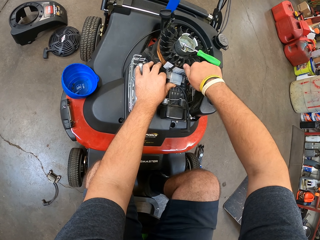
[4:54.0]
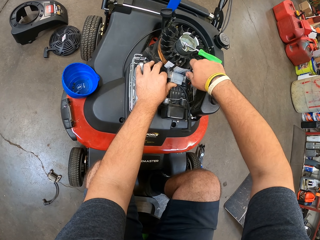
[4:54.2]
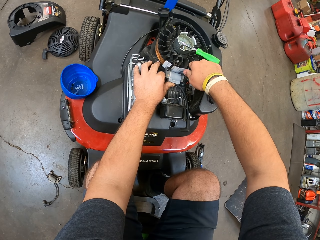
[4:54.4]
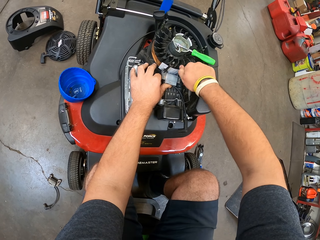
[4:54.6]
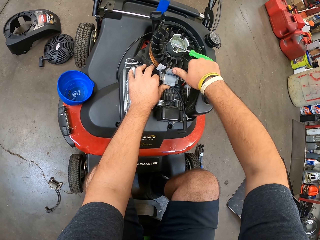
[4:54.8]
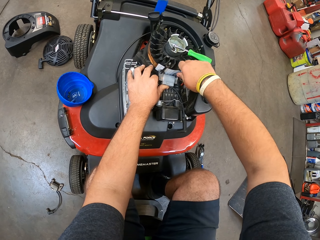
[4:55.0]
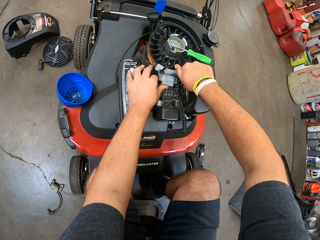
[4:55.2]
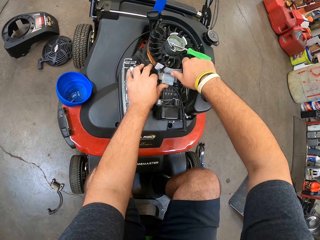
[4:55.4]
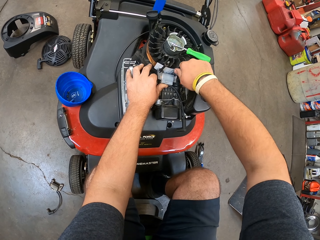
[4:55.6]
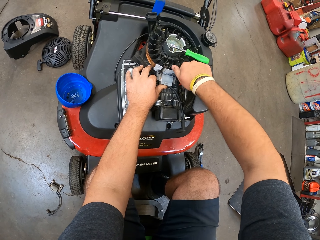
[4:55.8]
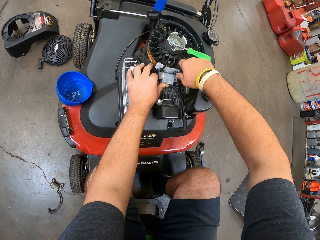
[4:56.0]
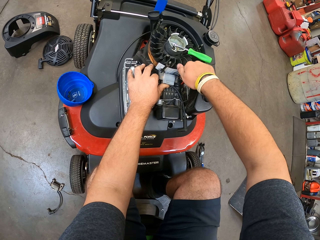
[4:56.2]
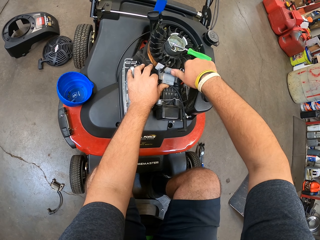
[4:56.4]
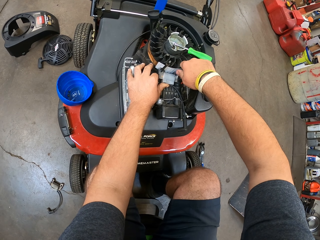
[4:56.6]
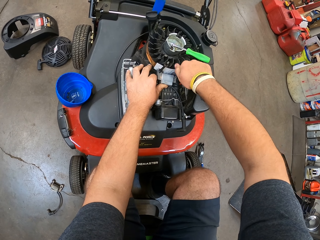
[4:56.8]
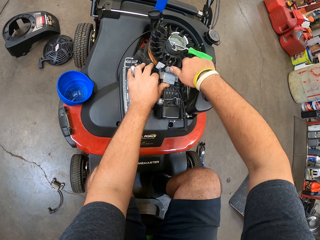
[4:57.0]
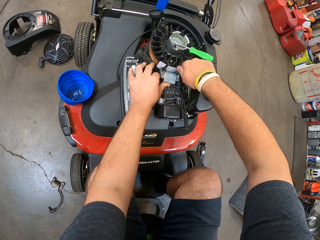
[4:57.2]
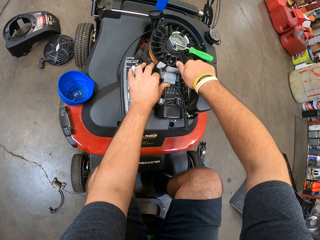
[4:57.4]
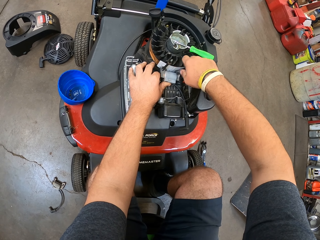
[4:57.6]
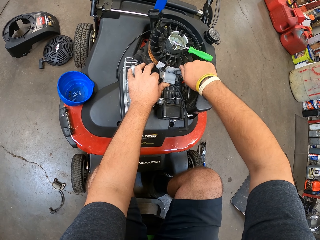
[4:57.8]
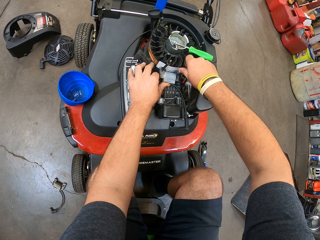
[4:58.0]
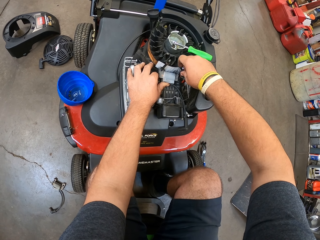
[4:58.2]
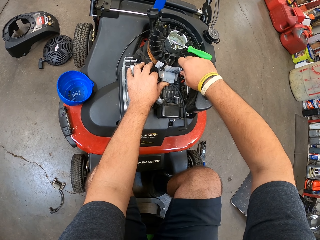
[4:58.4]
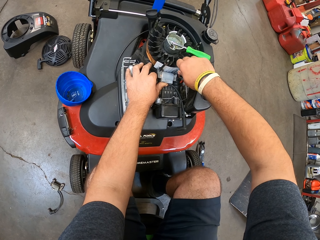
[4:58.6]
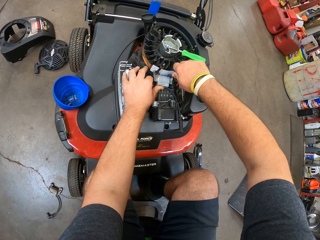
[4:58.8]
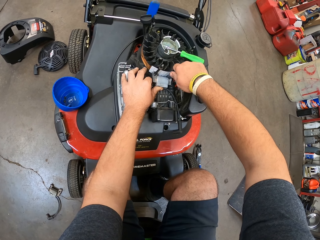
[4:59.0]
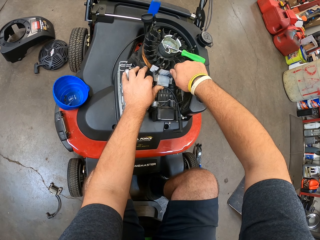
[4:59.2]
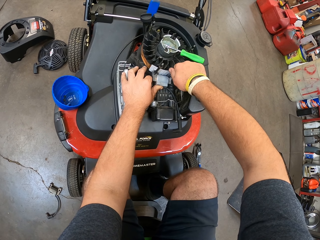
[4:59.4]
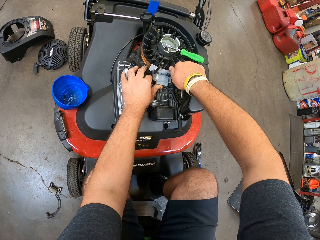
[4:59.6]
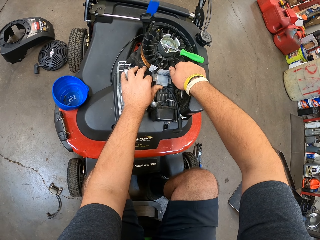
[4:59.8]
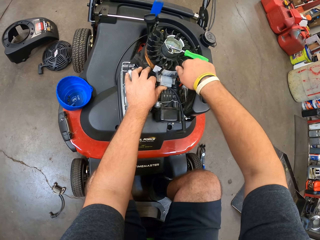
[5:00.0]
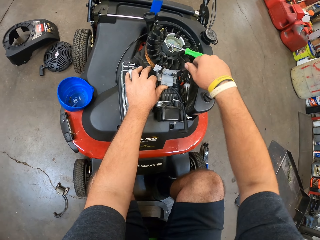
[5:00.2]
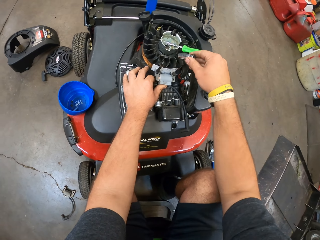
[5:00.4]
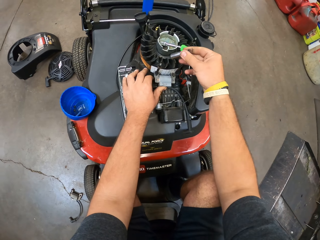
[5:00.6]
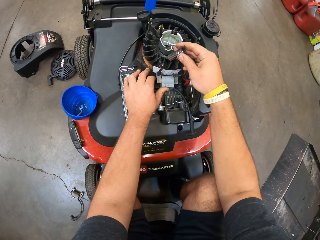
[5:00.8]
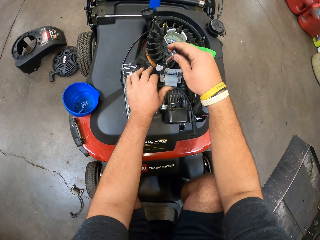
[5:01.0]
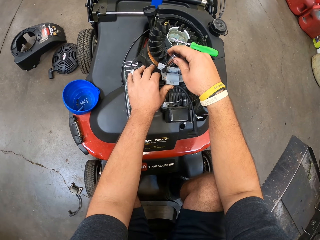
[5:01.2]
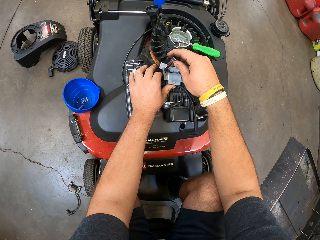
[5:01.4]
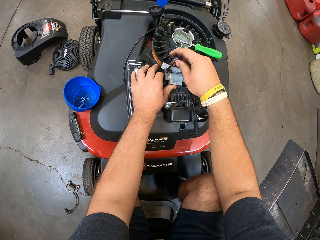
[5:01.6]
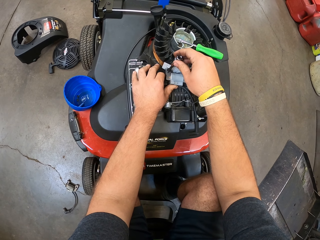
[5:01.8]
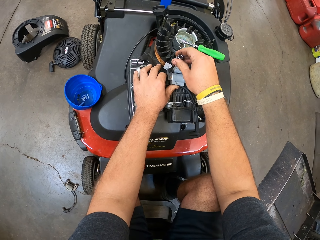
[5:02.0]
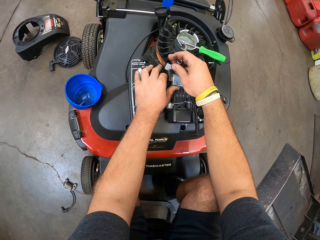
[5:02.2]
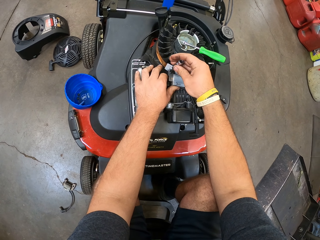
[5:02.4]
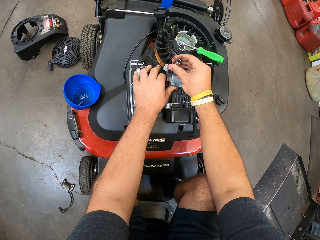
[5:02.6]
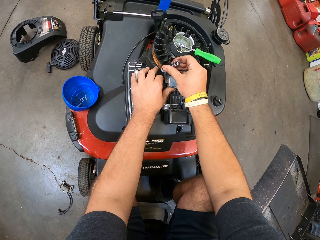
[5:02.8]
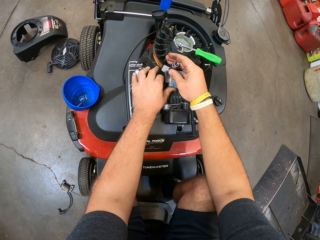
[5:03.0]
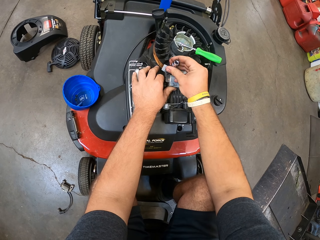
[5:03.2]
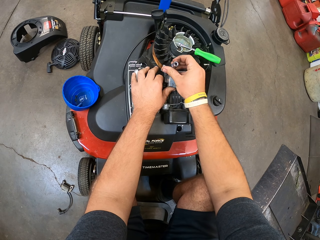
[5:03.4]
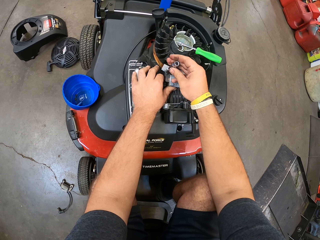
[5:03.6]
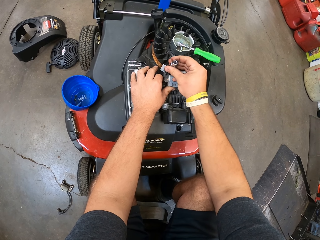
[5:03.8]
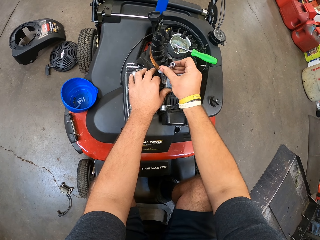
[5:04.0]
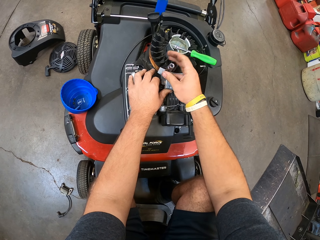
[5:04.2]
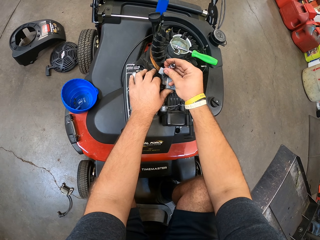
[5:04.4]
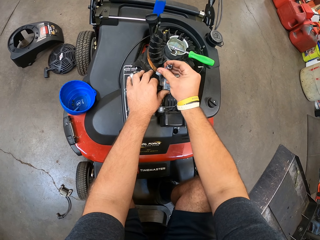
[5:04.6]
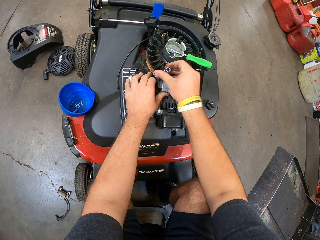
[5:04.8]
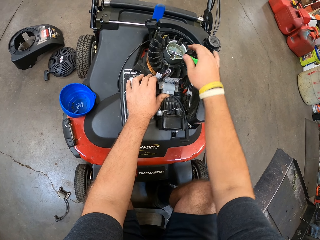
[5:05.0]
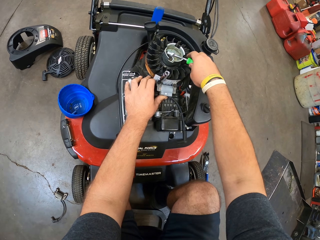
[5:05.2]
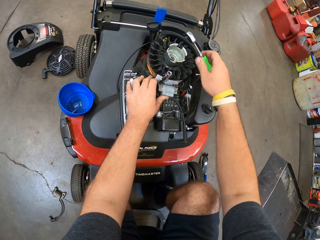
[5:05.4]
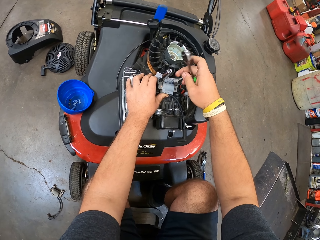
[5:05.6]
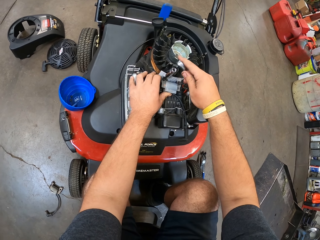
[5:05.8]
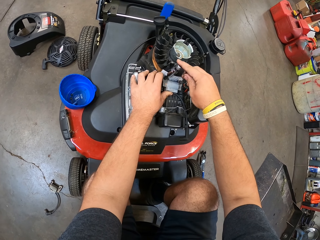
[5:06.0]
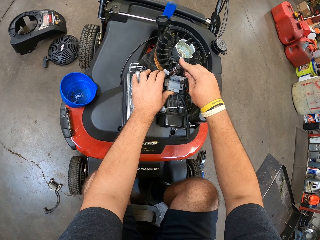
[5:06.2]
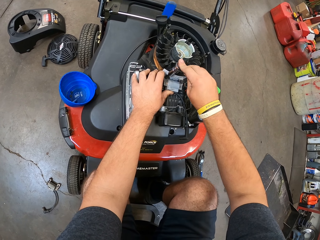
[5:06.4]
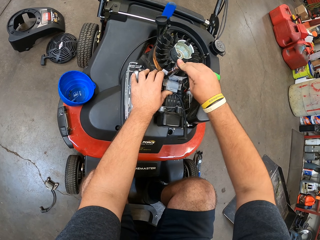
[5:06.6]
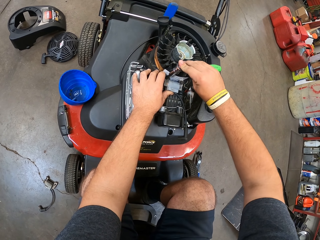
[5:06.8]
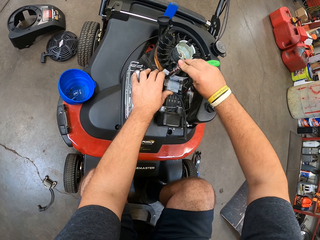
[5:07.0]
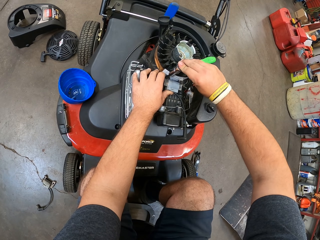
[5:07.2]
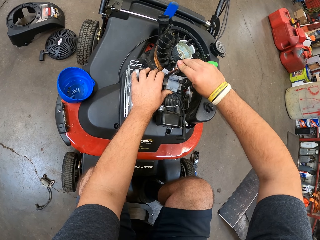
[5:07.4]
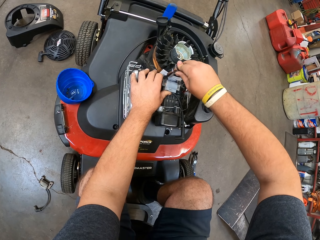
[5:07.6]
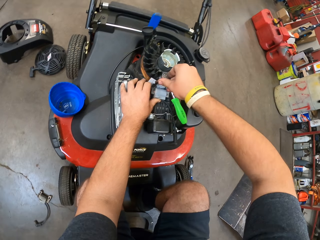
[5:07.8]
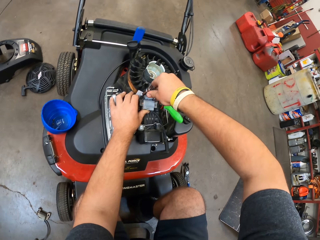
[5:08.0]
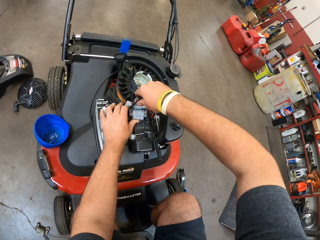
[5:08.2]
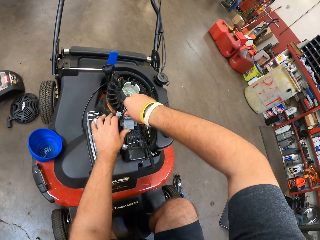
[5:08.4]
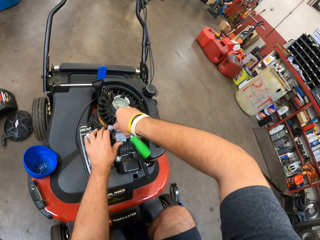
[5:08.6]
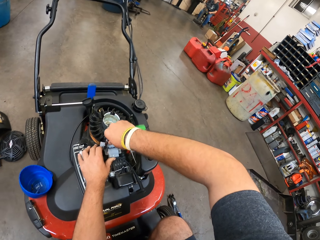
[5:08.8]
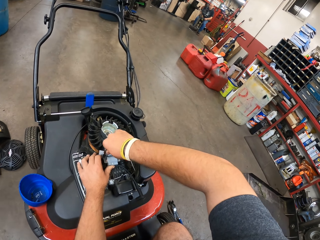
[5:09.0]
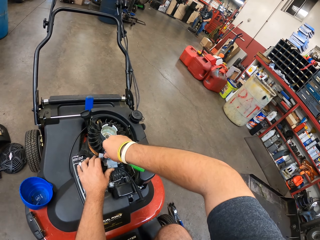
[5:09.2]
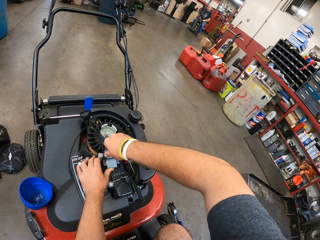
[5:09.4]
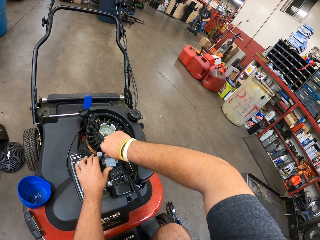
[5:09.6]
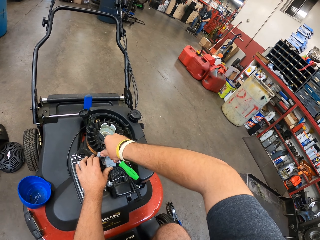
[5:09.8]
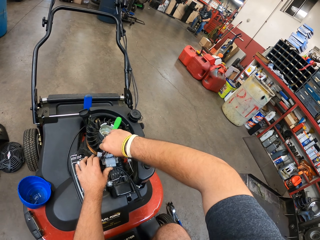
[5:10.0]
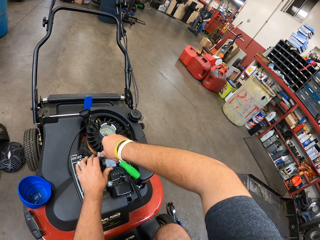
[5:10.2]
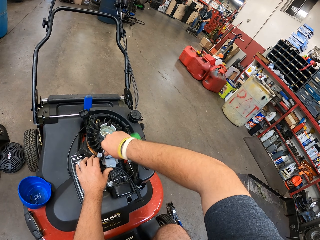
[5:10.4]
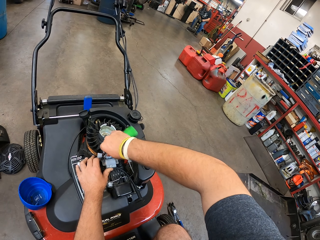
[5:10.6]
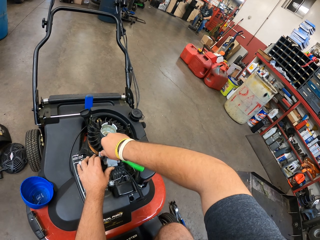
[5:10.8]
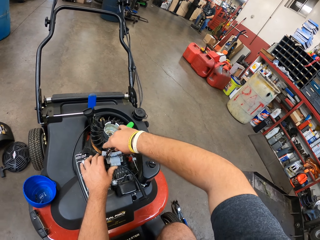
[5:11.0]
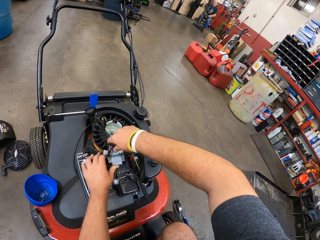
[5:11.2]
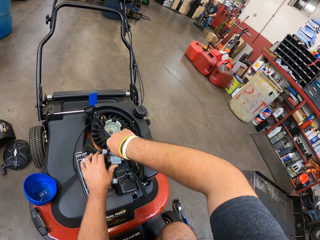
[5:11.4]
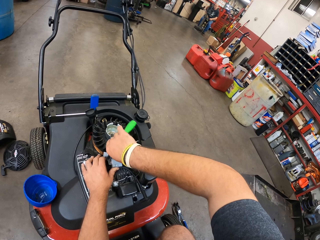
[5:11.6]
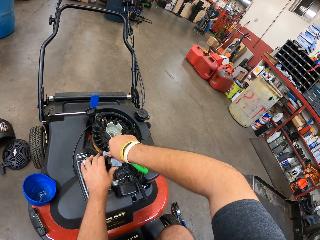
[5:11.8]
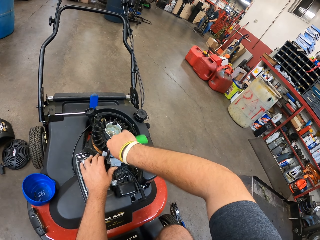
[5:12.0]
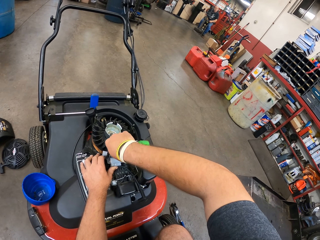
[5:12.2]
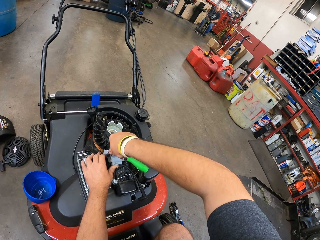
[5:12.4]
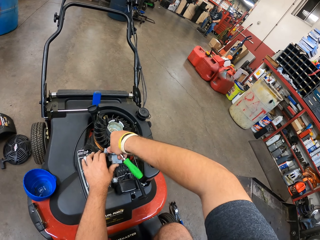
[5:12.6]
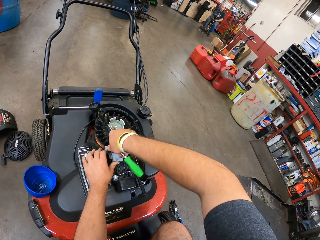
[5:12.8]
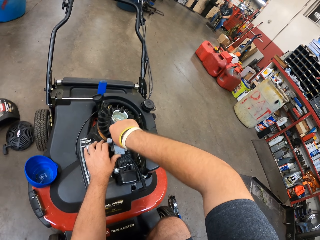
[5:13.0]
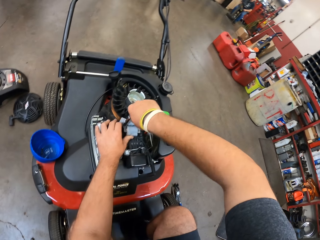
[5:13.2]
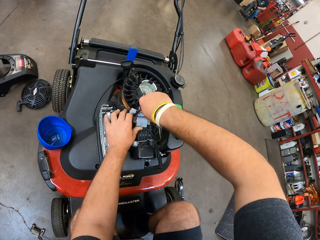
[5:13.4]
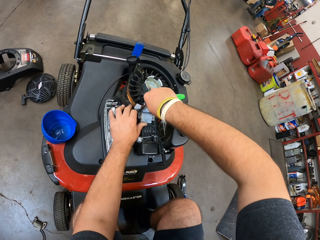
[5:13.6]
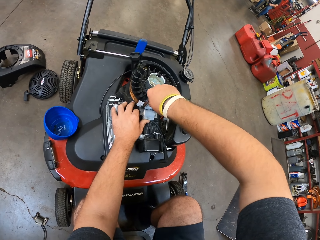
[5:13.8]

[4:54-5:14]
The camera wearer picks up the nut. They remove the spare part. They fix the nut inside the lawn mower. They pick up the socket plug wrench or screwdriver. They fix the spare part to the lawn mower. They tighten the nut using the socket plug wrench.

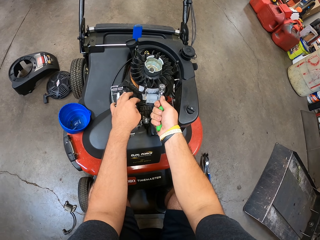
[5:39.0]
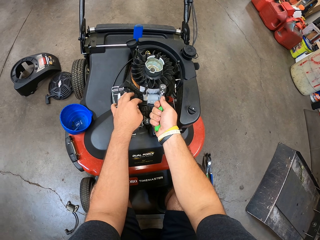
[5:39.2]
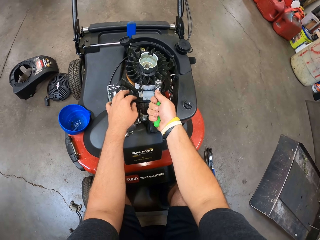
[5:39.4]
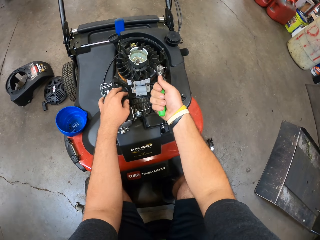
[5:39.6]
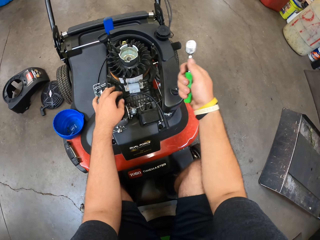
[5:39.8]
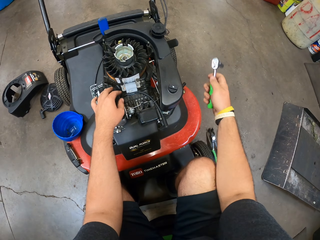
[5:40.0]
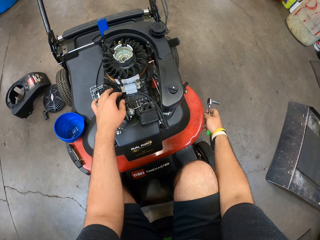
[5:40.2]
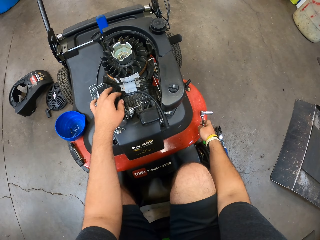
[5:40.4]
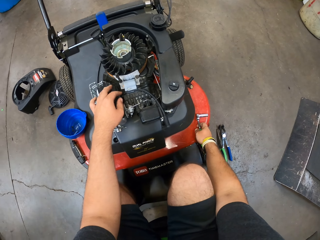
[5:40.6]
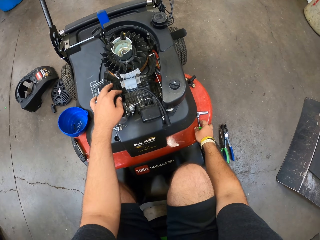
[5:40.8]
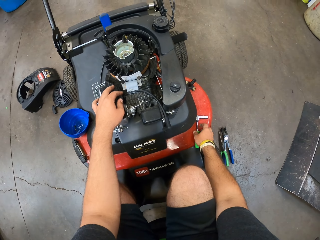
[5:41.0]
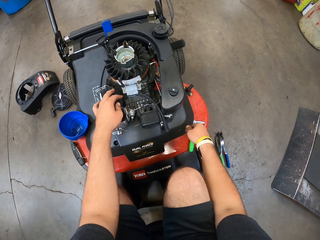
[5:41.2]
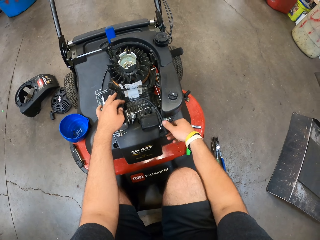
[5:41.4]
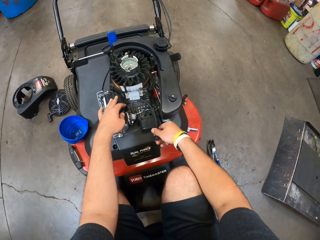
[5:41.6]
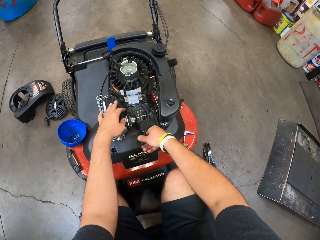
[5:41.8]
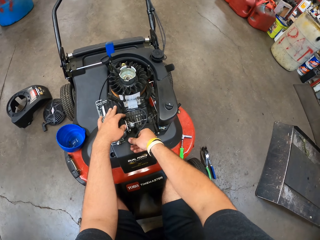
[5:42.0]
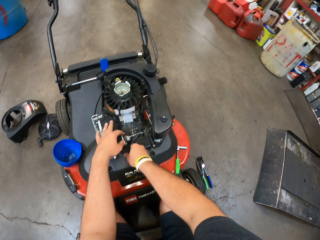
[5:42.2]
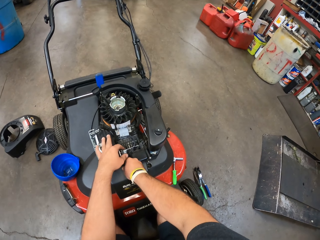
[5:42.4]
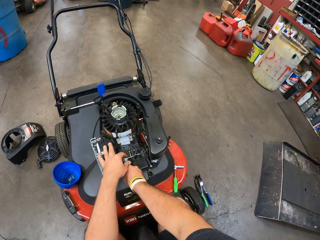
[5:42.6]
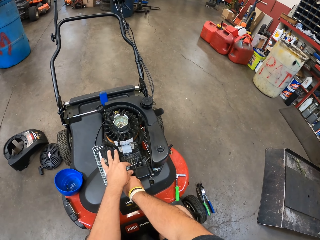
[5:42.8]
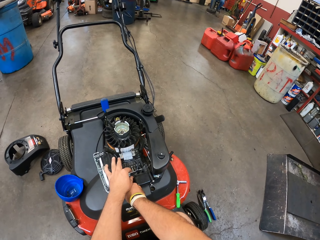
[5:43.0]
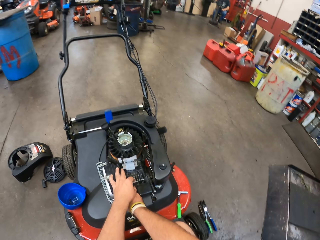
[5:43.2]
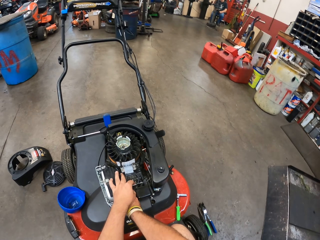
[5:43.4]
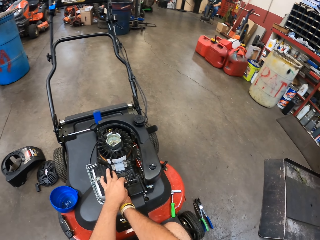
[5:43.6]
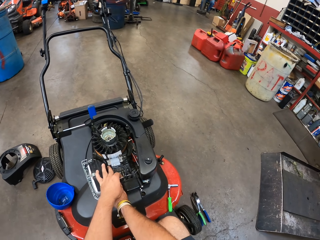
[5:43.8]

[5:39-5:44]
The camera wearer puts the socket plug wrench on the lawn mower. They examine the lawn mower.
